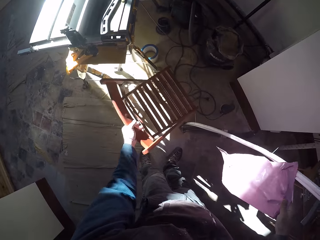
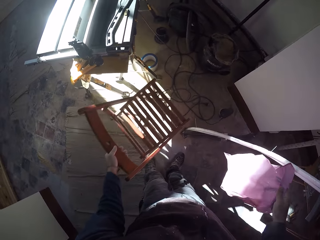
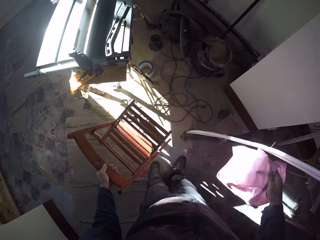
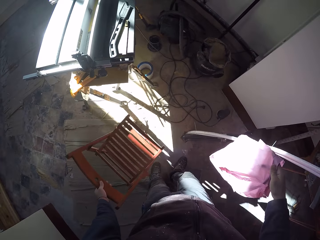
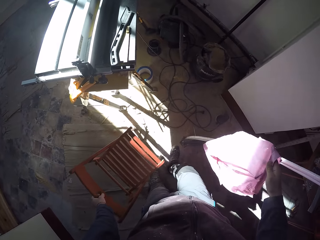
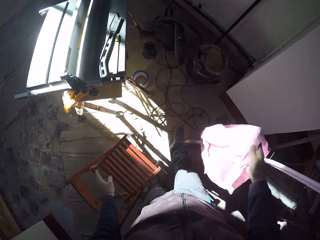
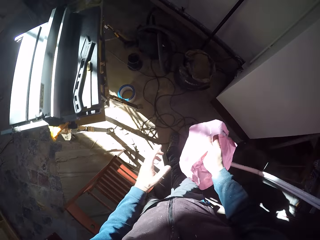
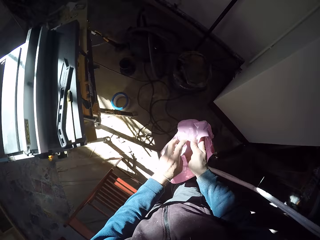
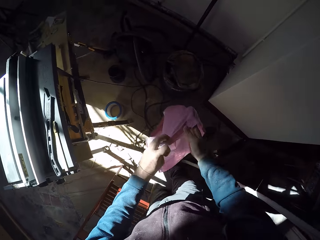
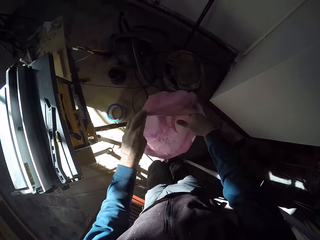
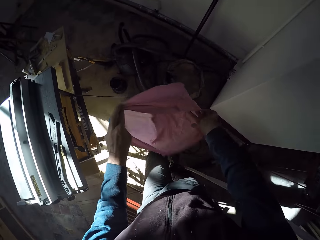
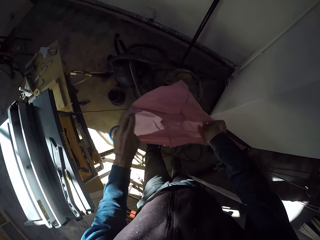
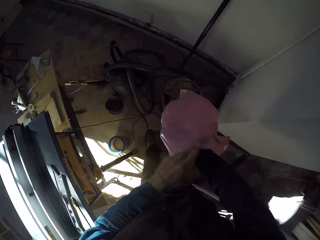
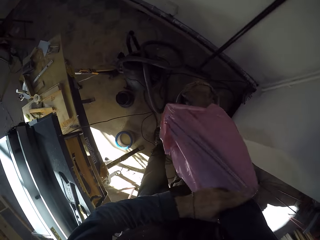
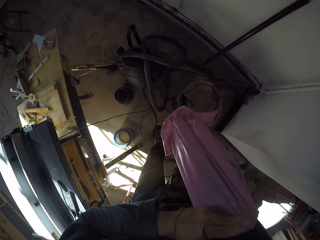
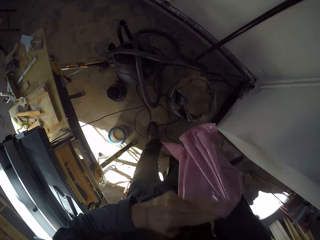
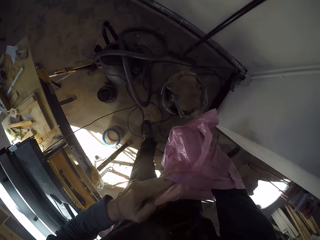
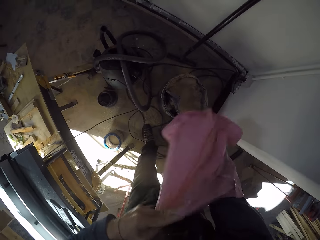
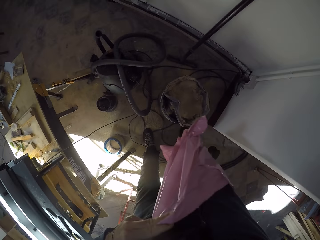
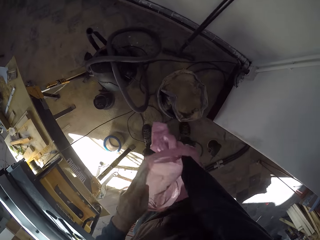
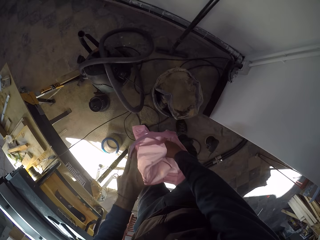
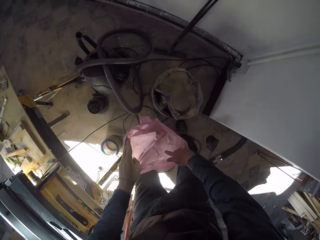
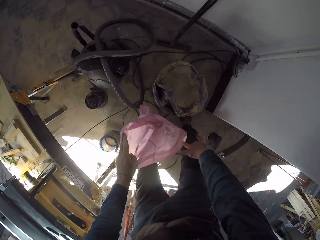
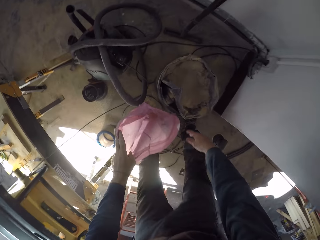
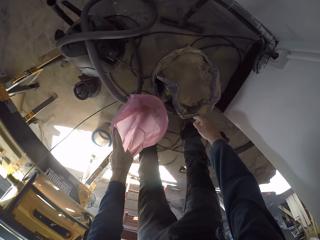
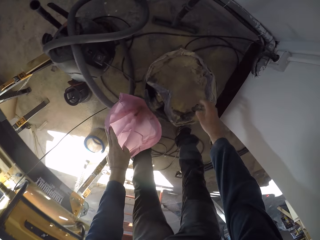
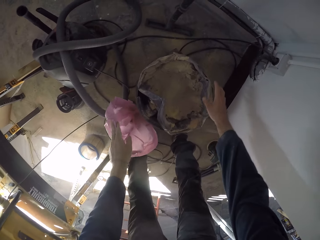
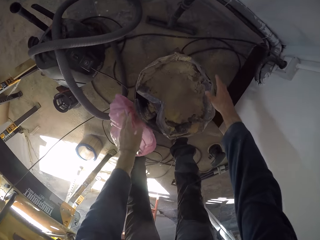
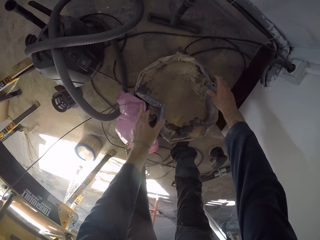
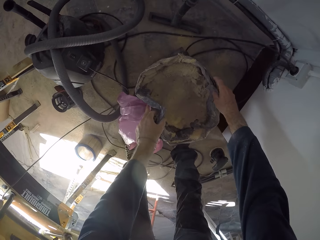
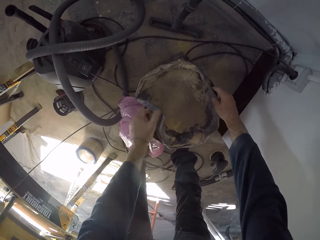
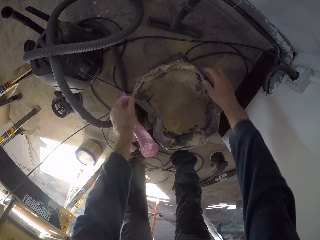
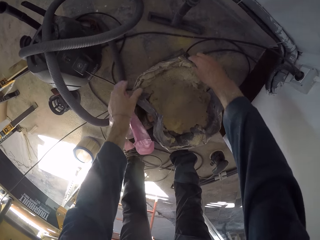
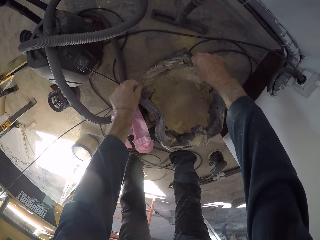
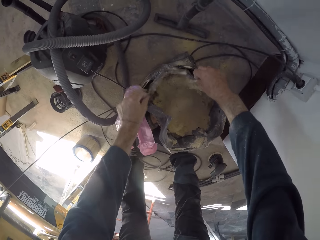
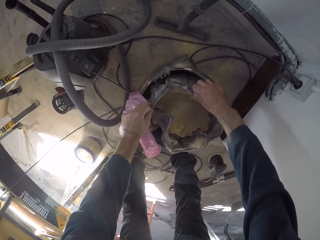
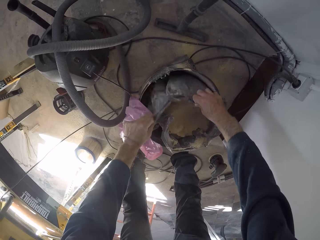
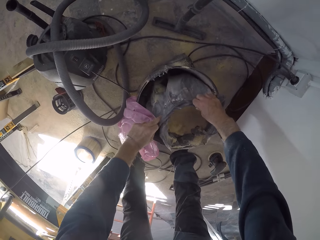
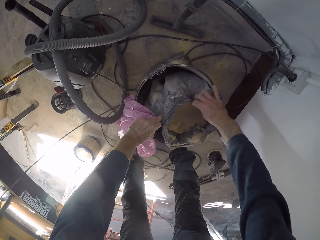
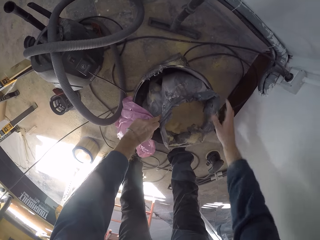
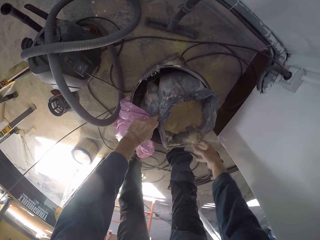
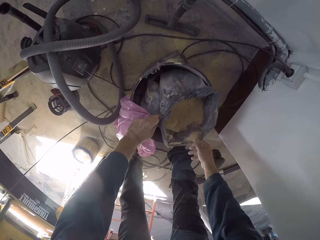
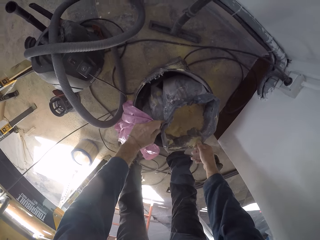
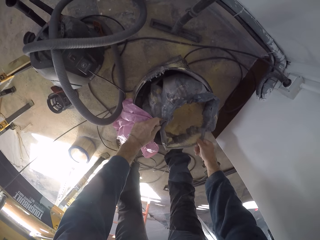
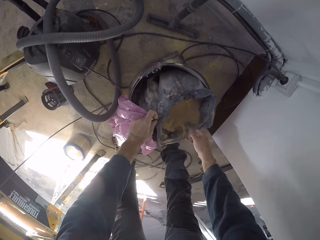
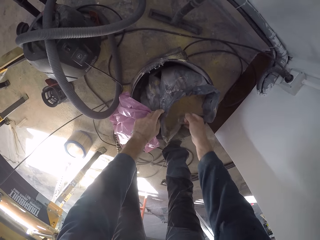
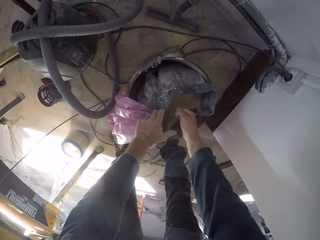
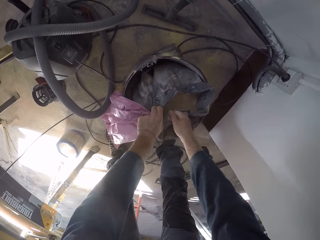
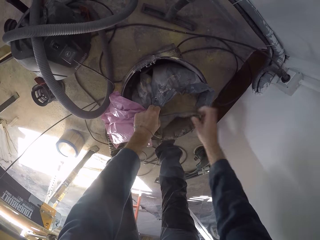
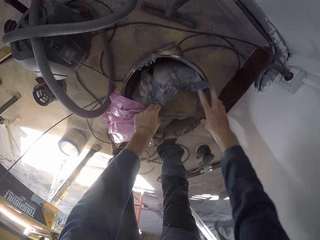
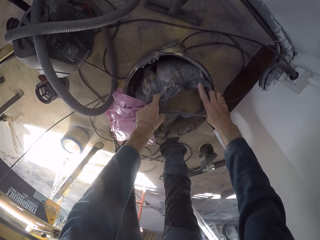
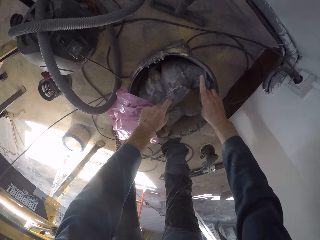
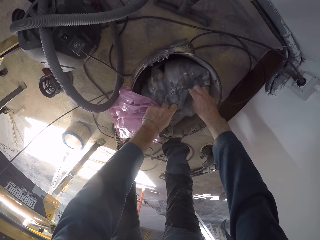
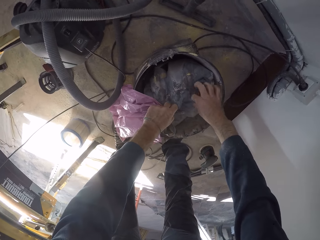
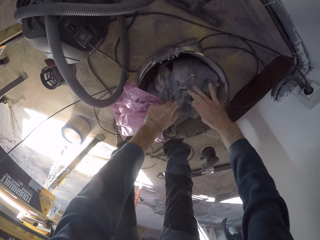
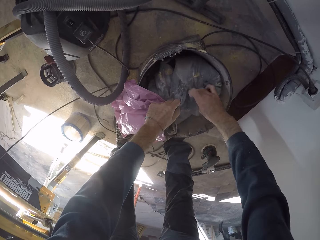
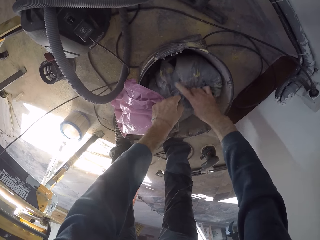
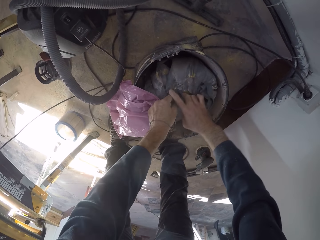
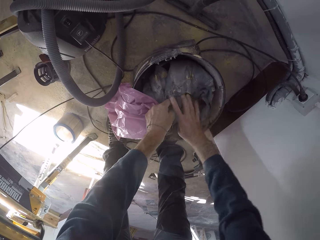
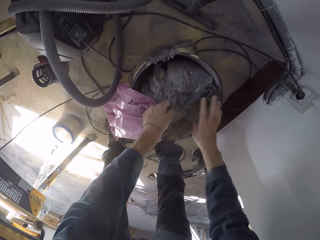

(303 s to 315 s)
The camera wearer moves the chair with his left hand. He lifts the chair from the floor and places the chair on the floor. He holds the plastic bag or nylon bag with both hands. He stretches the nylon bag opening with both hands. He walks towards the vacuum cleaner bottom. He dips his right hand into the nylon bag. He lowers the plastic bag towards the floor. He removes the vacuum cleaner bag from the bottom. He closes the bag of dust with both hands.

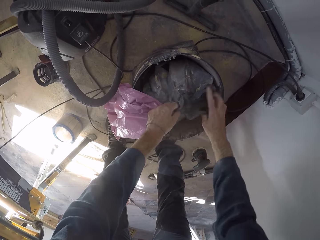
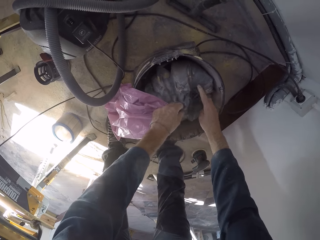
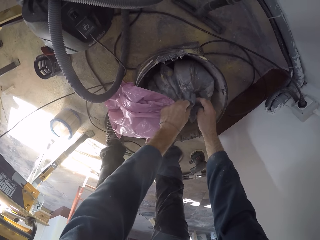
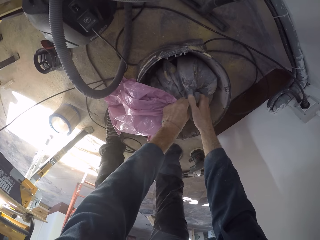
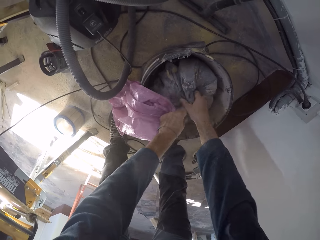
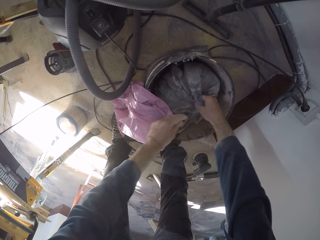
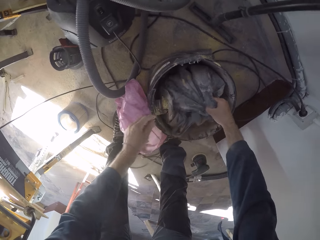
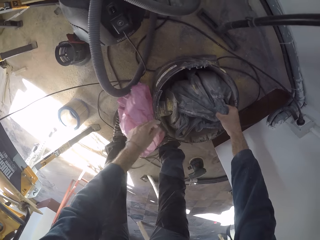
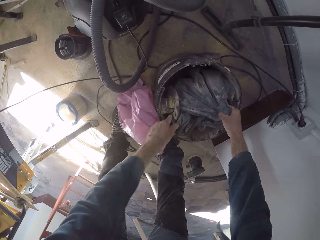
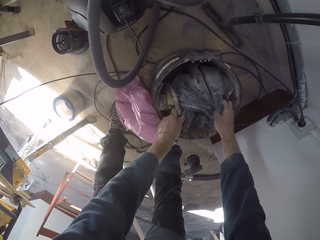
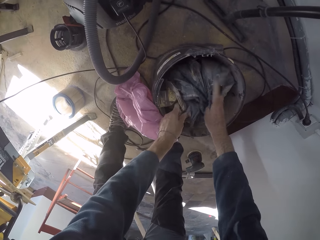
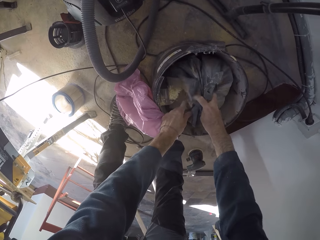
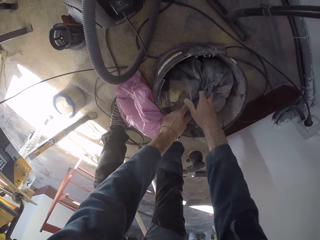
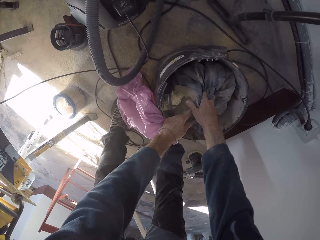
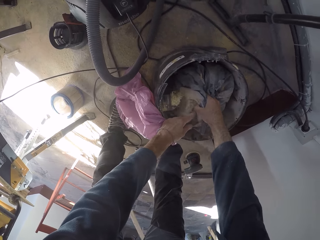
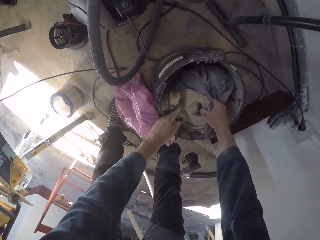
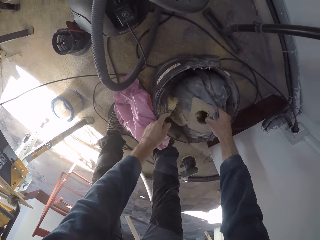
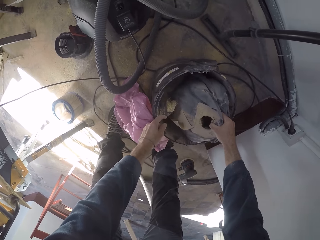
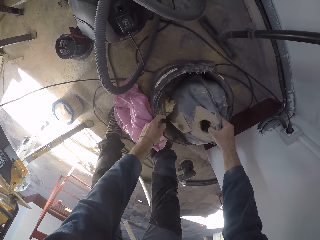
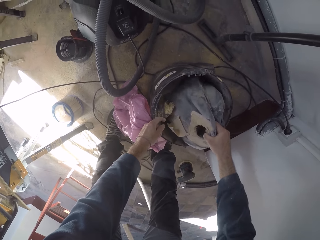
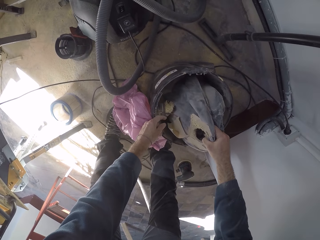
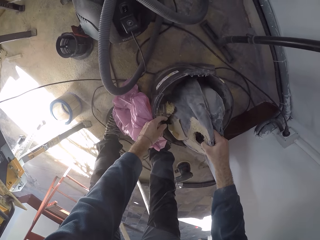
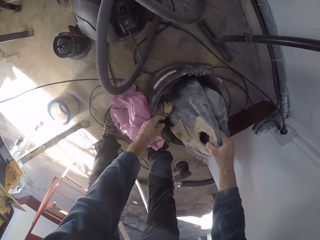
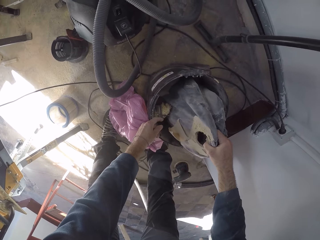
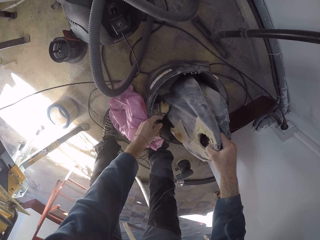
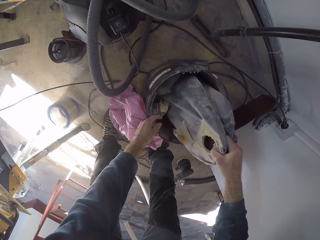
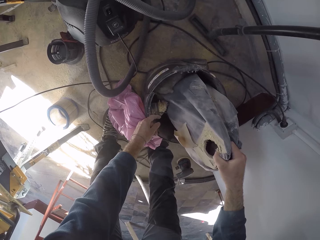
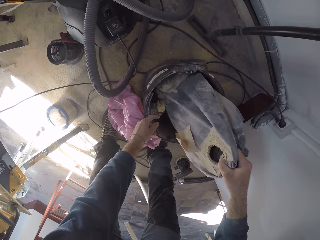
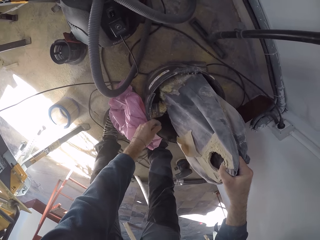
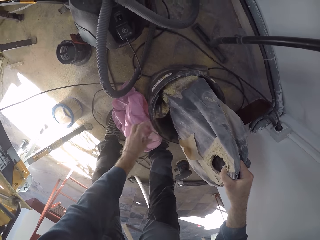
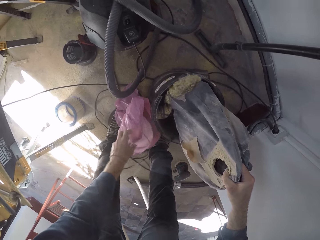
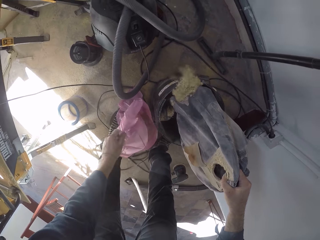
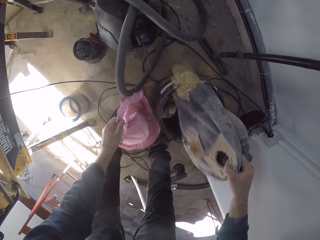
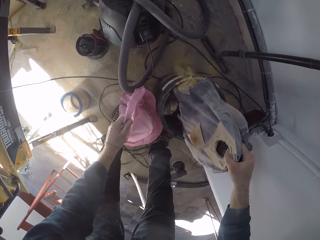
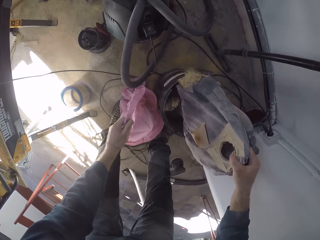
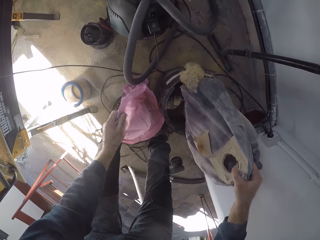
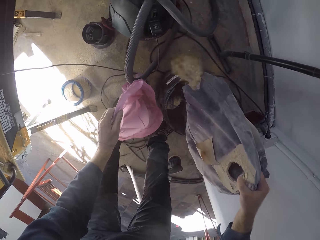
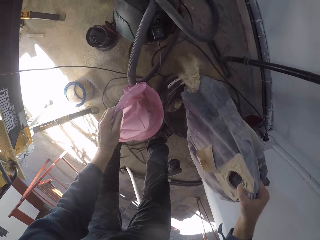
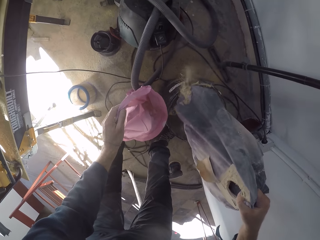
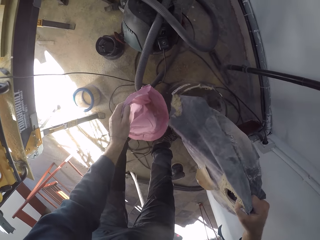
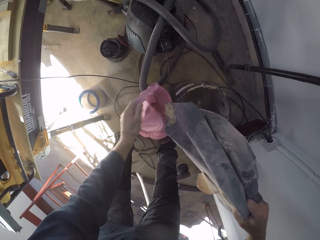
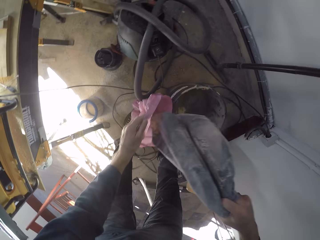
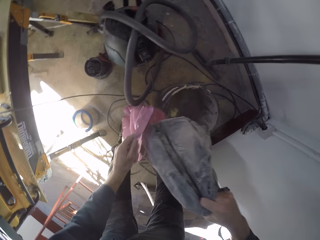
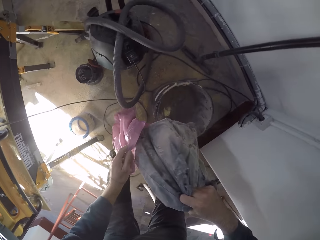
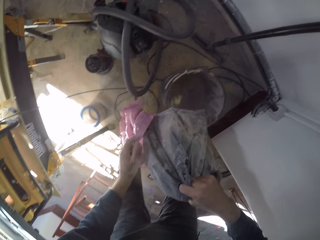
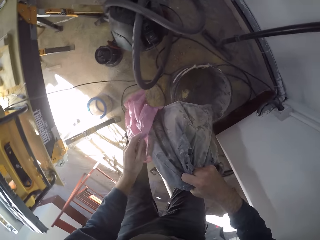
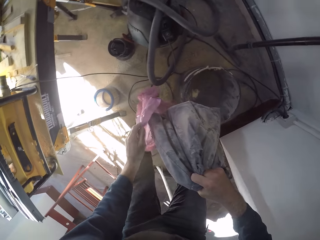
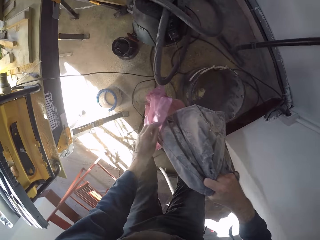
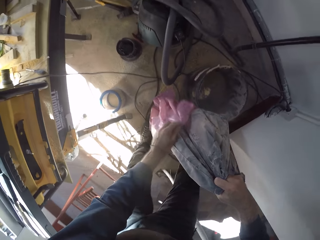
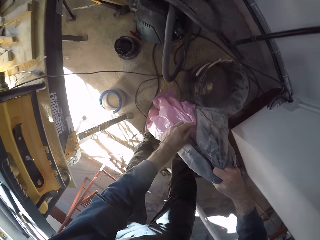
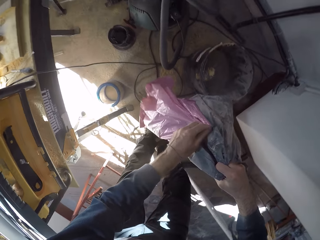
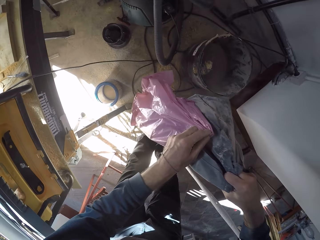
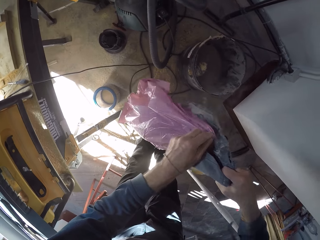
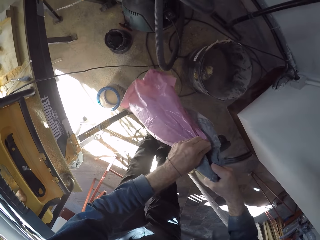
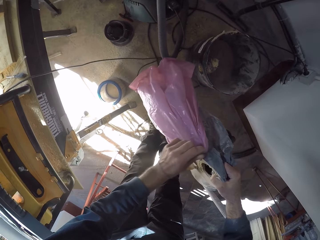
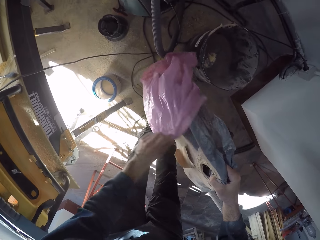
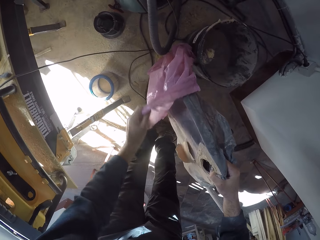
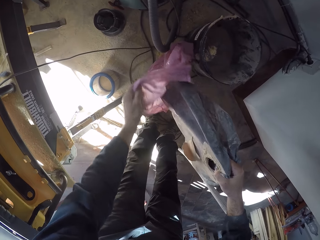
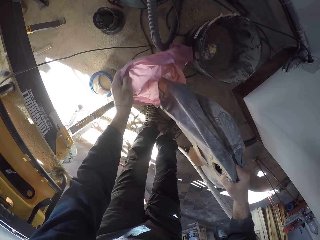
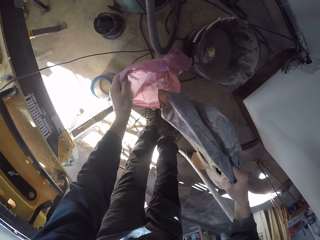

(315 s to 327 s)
The camera wearer holds a vacuum cleaner base with his left hand. He lifts the bag of dust with his right hand. He puts the bag of dust inside the nylon bag with his right hand.
